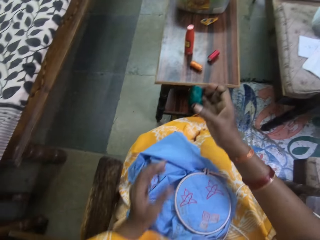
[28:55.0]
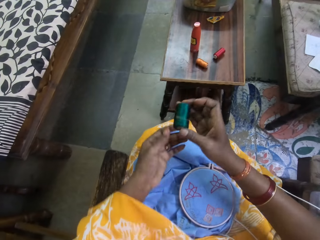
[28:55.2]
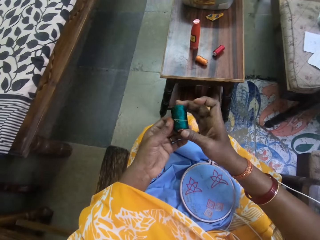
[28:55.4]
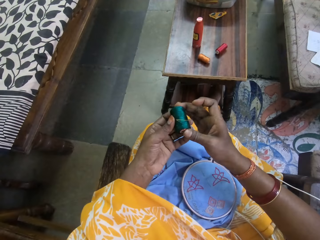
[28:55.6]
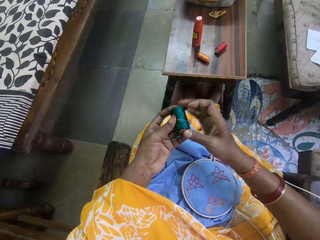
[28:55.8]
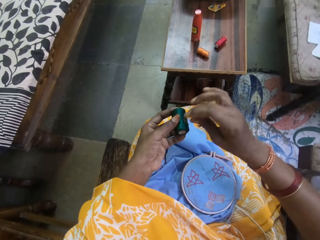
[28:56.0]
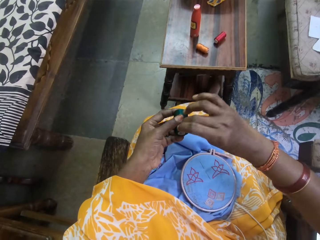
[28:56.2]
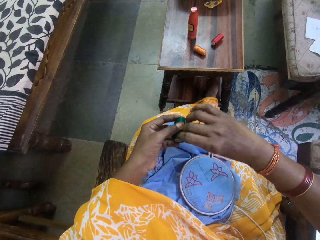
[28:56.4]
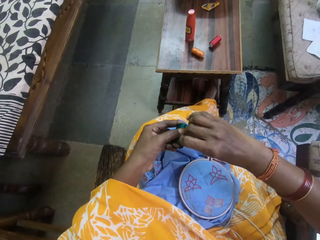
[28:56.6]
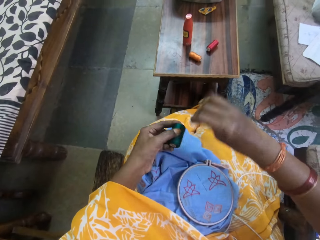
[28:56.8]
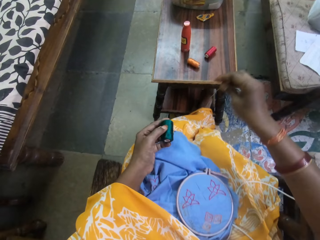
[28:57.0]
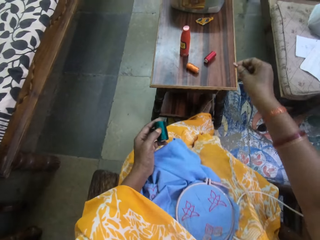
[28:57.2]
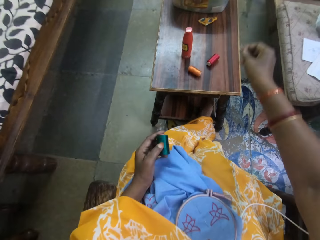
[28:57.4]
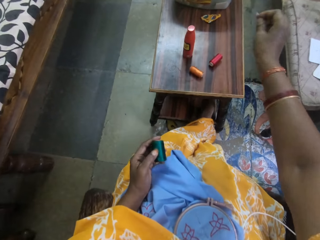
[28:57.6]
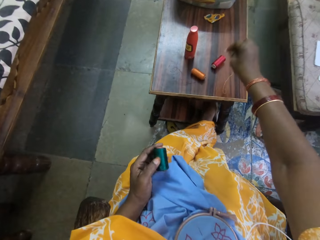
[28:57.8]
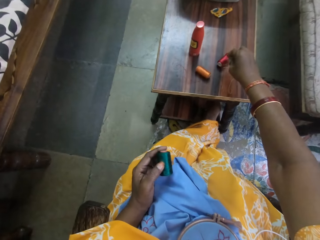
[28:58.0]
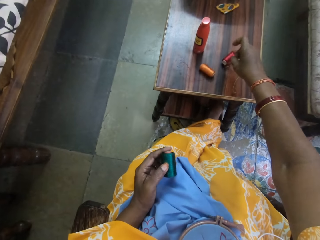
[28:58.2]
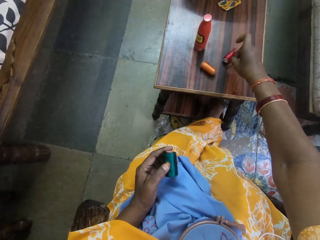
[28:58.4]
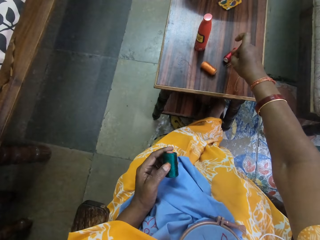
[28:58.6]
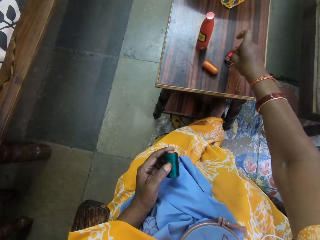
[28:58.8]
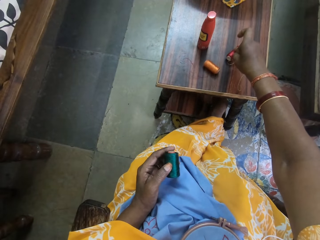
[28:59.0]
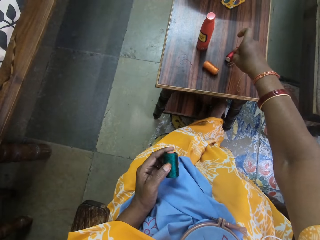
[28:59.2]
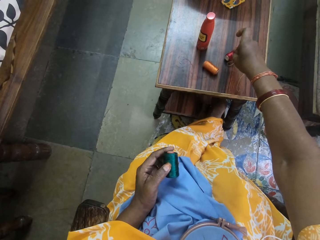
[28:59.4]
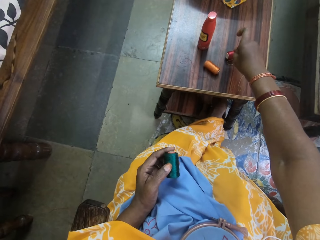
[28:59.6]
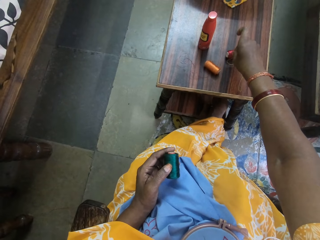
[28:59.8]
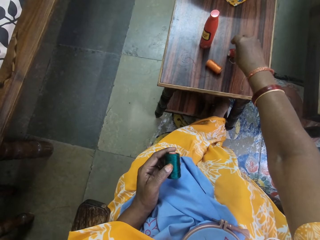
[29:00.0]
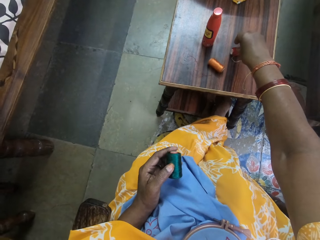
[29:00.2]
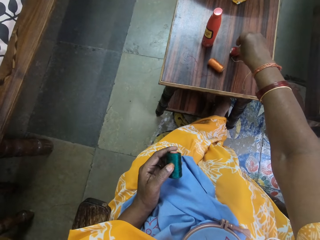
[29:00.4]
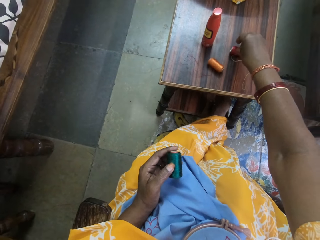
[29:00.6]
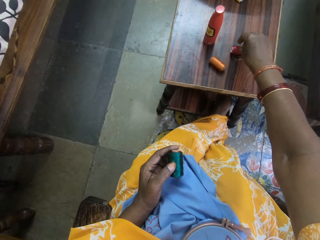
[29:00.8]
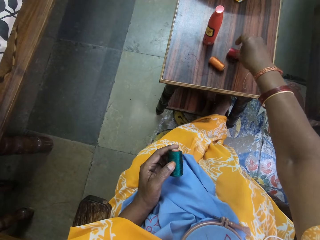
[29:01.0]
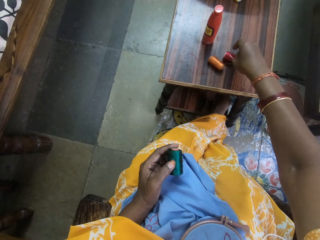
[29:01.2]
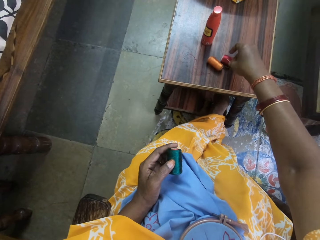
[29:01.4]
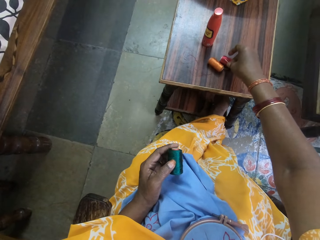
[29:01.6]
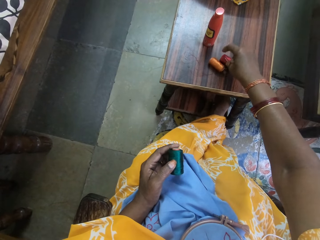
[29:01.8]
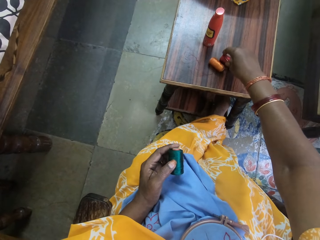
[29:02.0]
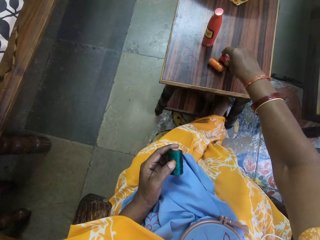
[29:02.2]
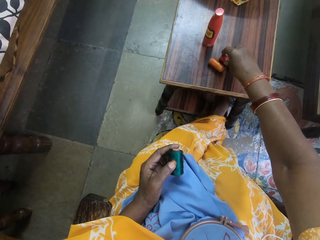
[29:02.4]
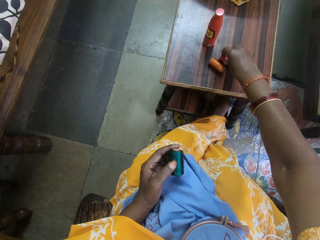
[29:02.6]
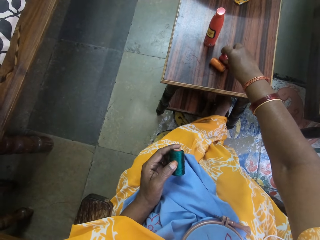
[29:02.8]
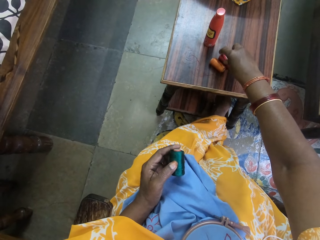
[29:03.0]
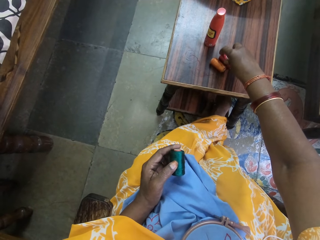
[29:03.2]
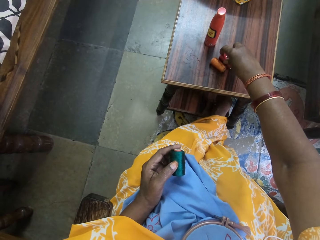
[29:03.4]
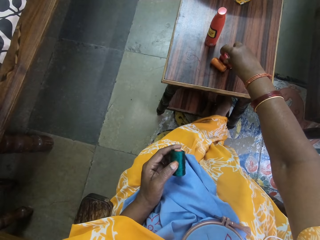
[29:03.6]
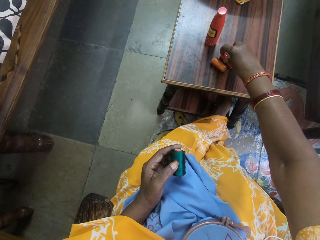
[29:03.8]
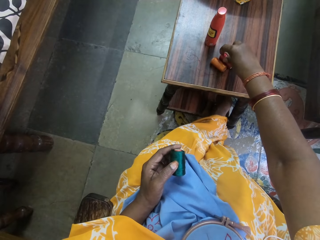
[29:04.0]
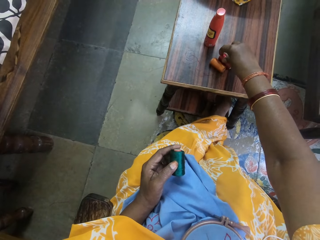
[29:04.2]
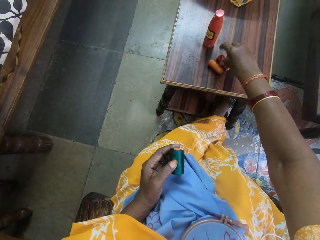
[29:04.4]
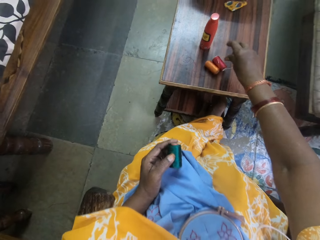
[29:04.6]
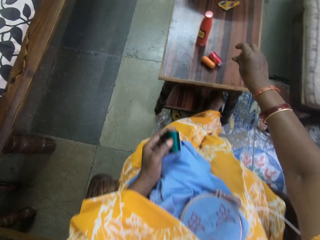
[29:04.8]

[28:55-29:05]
The camera wearer passes the thread from her left hand to her right hand. She removes the needle from the thread with her right hand. She inserts the needle into a thread on the table with her right hand. She holds the thread on the table with her right hand.

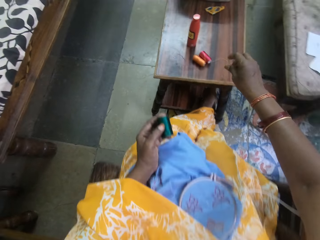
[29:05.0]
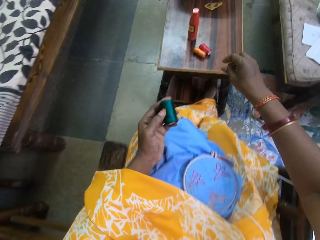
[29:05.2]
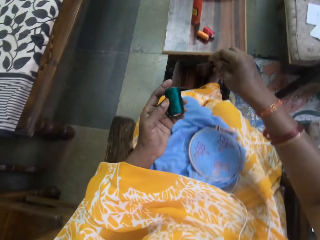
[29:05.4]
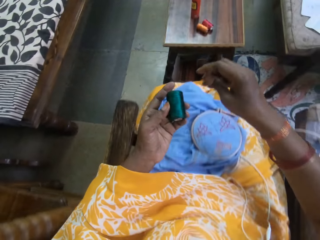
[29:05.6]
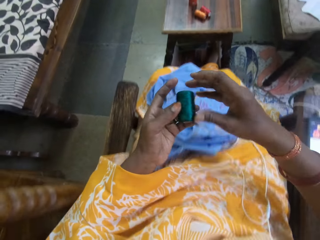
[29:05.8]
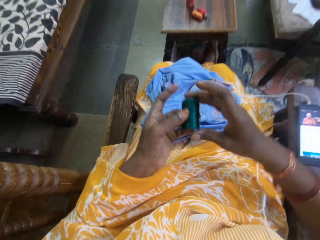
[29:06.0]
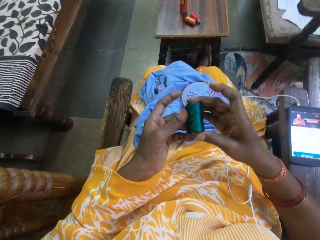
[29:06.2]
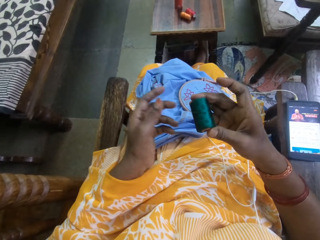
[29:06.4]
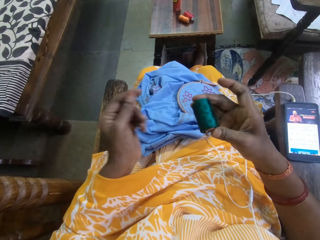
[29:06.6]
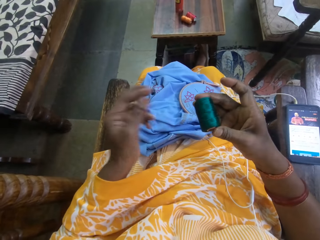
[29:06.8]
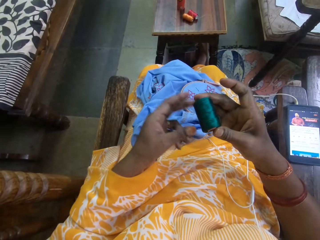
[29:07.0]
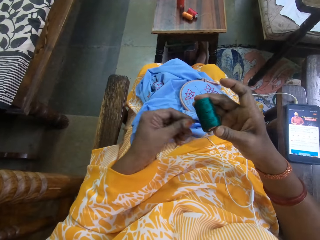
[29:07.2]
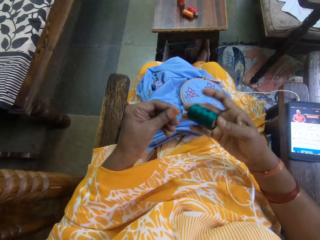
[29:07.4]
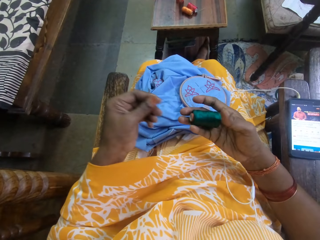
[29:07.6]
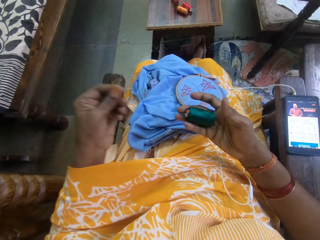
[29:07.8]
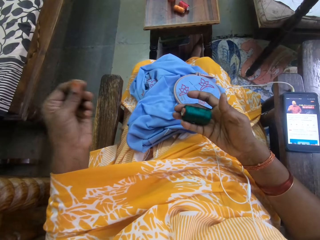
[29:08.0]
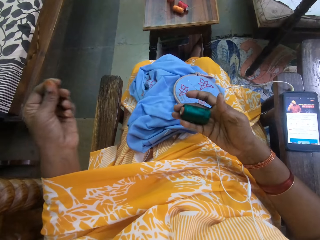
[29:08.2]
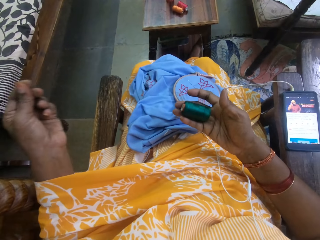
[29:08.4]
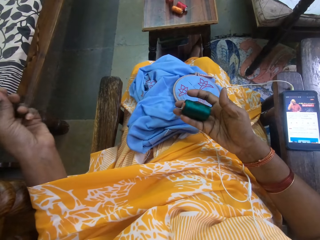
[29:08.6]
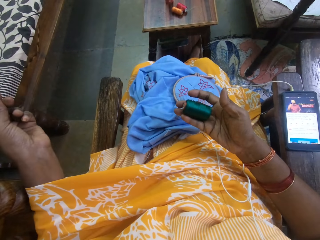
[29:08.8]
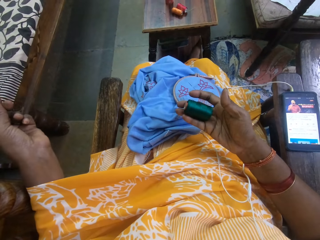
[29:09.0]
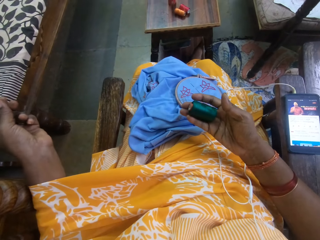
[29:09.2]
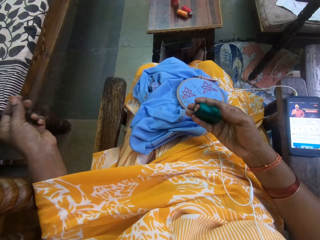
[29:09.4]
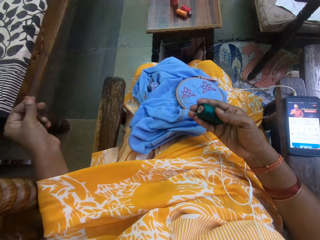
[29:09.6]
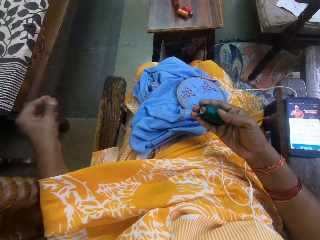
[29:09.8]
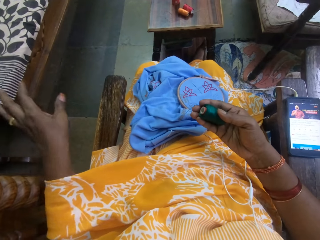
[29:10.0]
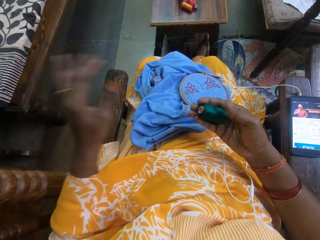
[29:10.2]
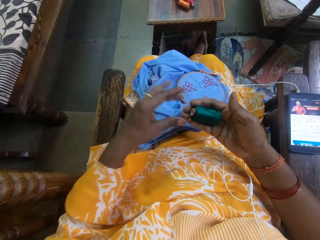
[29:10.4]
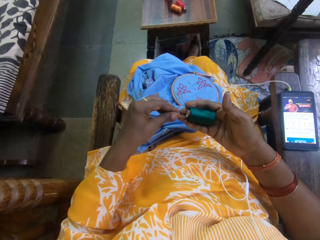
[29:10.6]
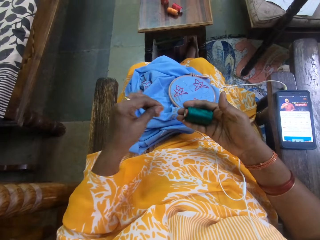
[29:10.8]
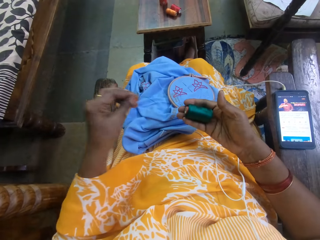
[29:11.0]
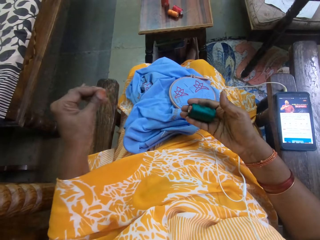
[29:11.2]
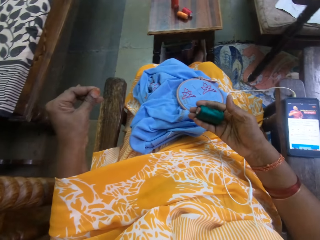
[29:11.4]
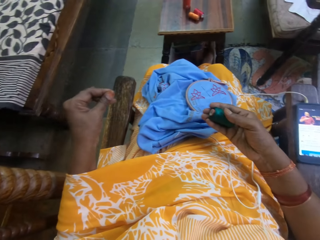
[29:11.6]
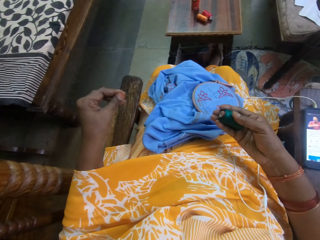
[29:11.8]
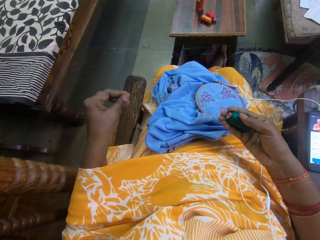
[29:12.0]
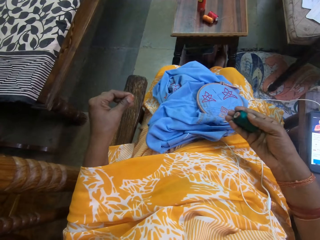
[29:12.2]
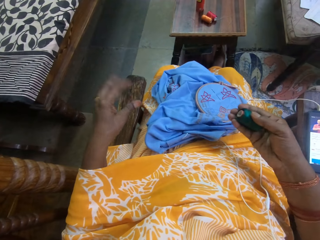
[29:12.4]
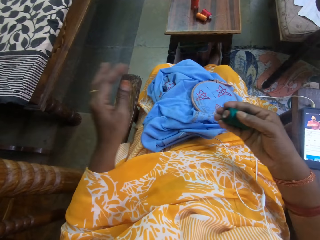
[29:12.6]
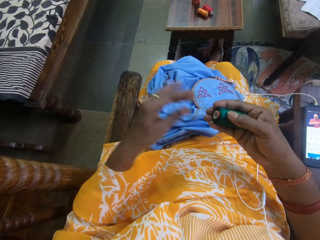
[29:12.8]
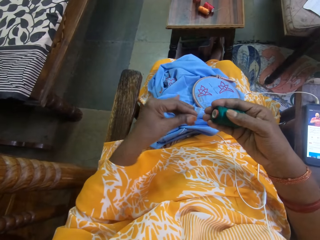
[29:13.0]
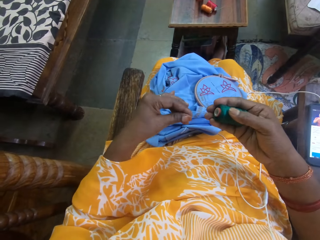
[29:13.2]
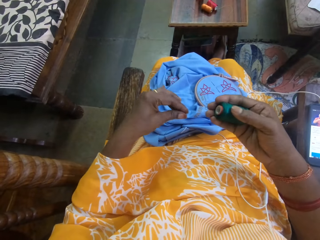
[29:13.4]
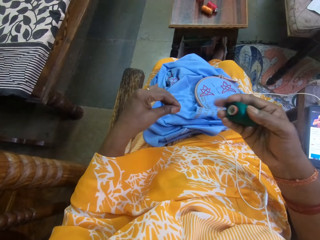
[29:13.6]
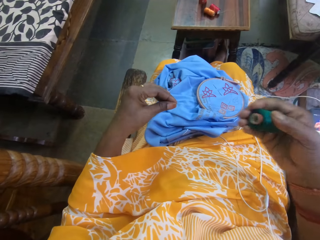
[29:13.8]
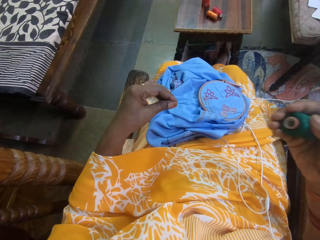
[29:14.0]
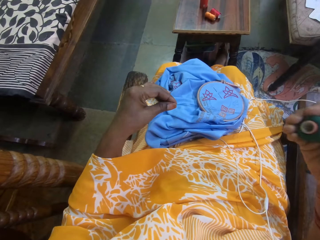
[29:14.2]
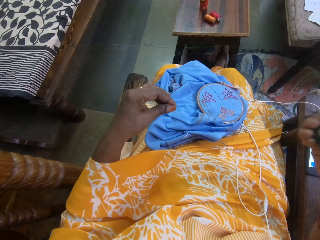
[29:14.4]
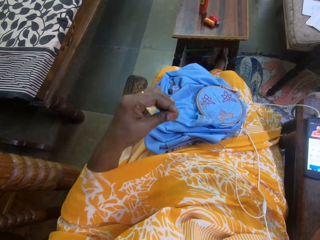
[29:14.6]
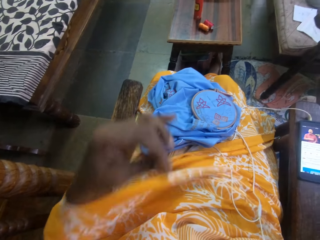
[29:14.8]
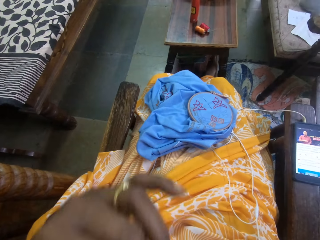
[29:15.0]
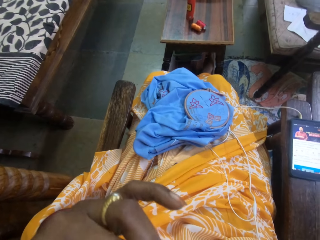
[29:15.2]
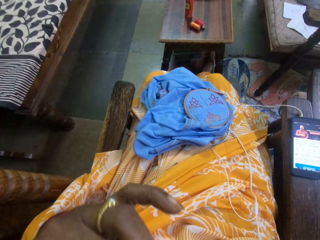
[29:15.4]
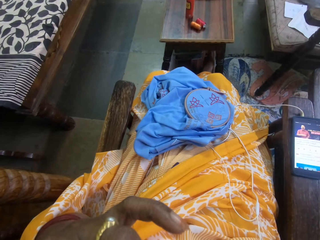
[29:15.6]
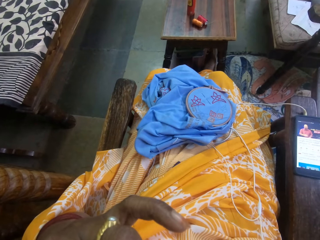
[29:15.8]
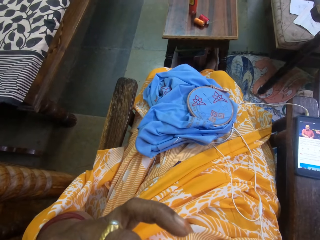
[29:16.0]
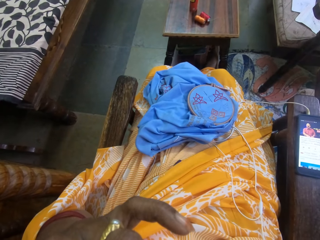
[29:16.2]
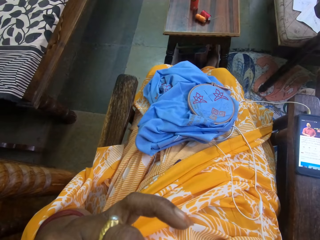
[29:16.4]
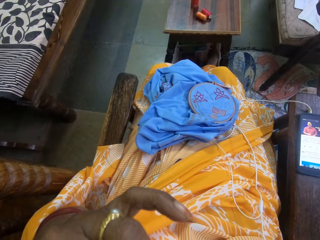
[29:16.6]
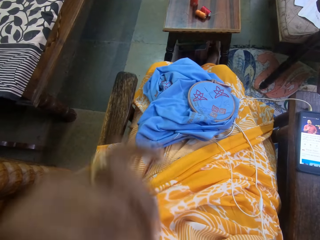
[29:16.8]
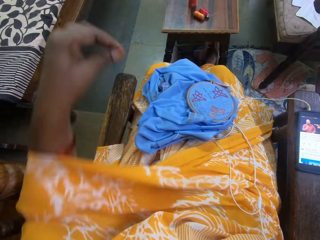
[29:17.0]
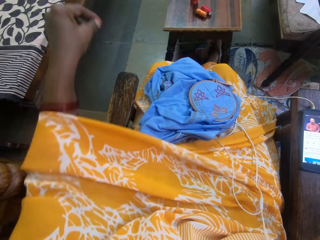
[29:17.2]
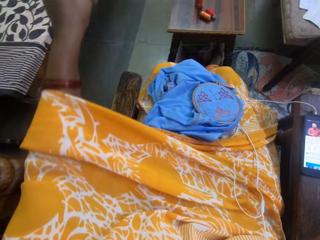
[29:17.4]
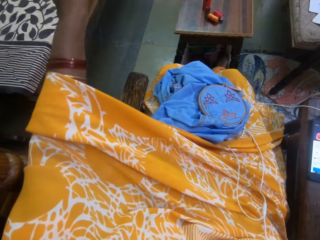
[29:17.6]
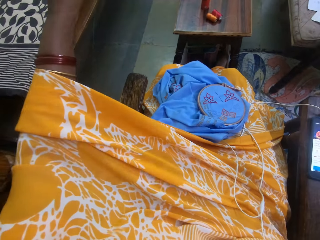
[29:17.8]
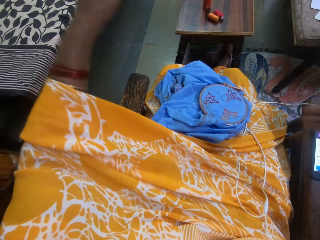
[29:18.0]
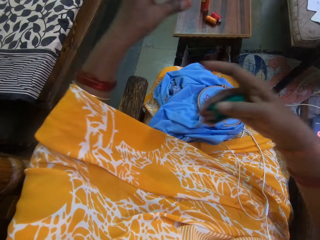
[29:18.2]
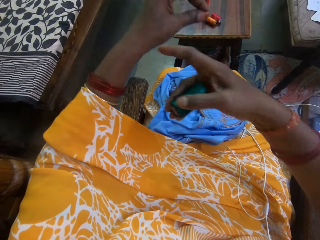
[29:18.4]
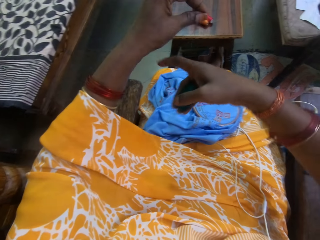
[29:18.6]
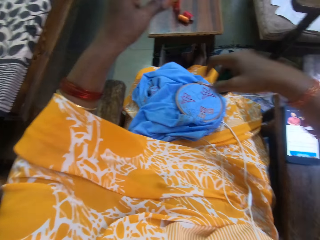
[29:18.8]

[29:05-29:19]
The camera wearer transfers the thread from her left hand to her right hand. She pulls a thread from the thread with her left hand, and does so repeatedly. She cuts the thread with her teeth. She lifts a hand. She holds the thread with her left hand. She adjusts the thread with her right hand.
